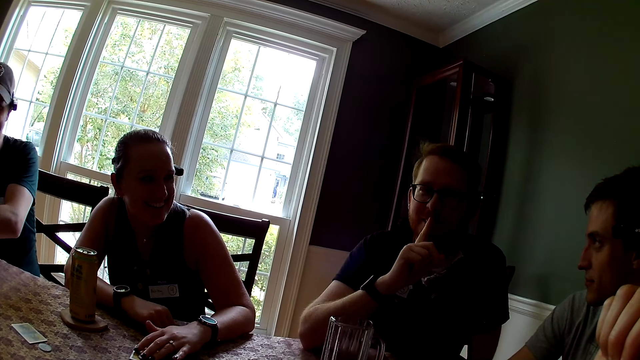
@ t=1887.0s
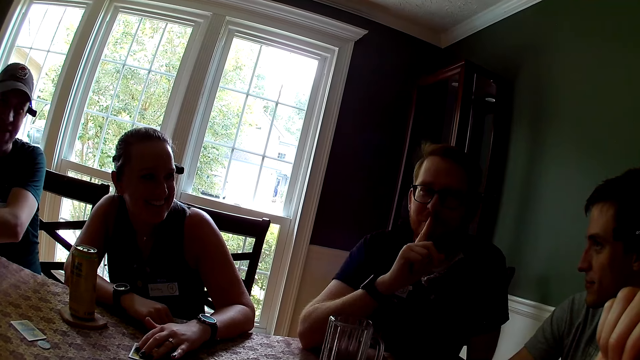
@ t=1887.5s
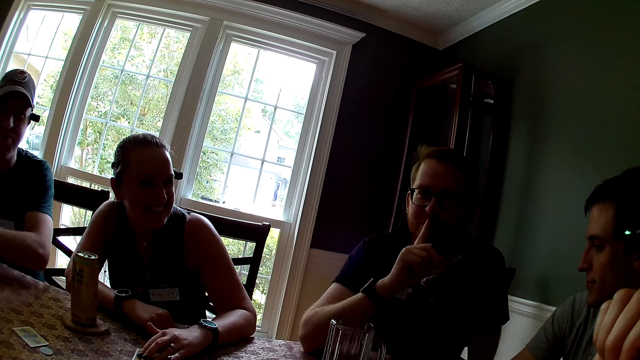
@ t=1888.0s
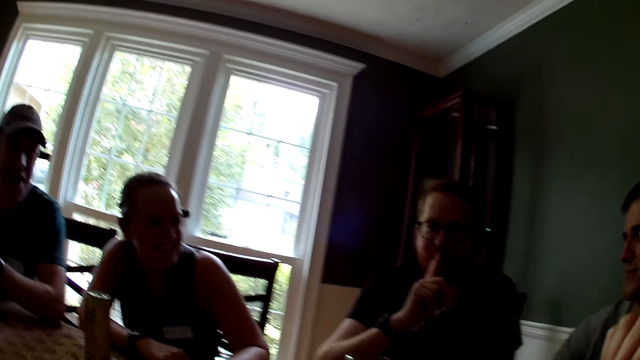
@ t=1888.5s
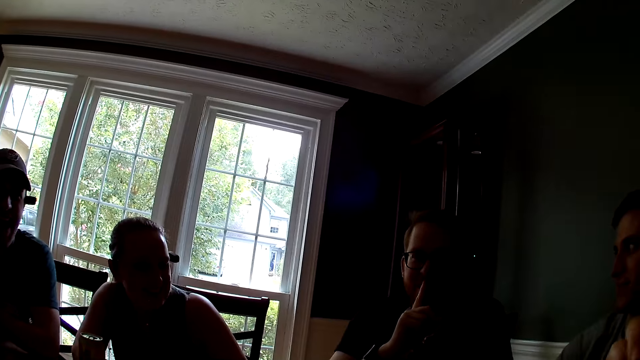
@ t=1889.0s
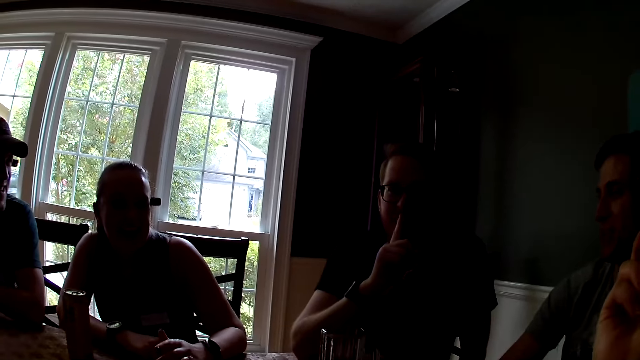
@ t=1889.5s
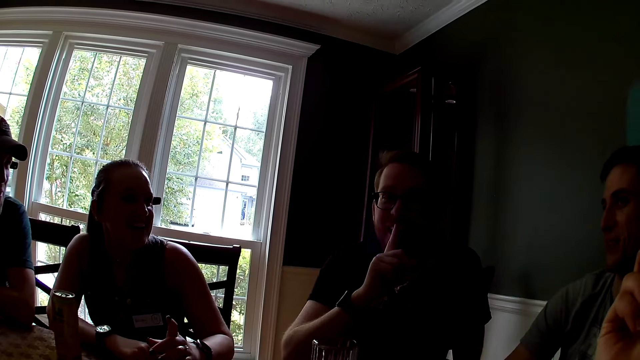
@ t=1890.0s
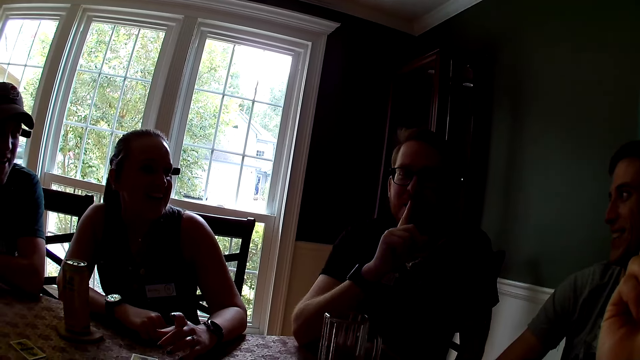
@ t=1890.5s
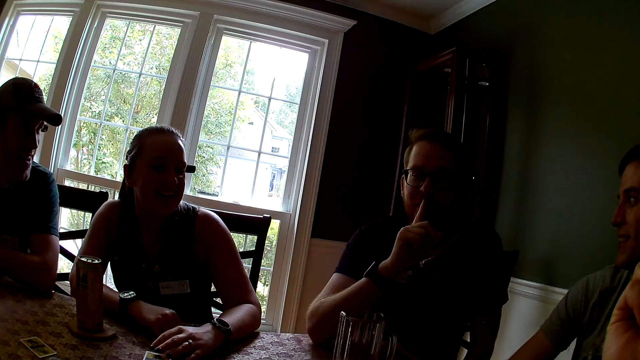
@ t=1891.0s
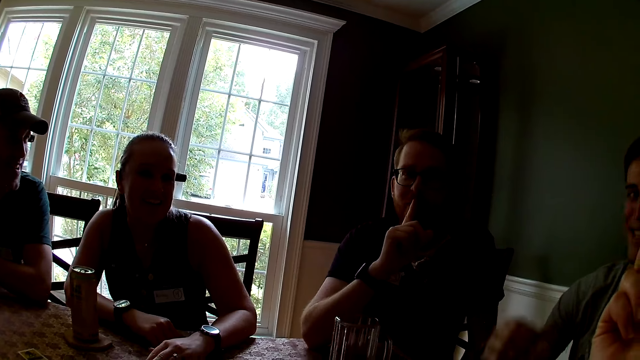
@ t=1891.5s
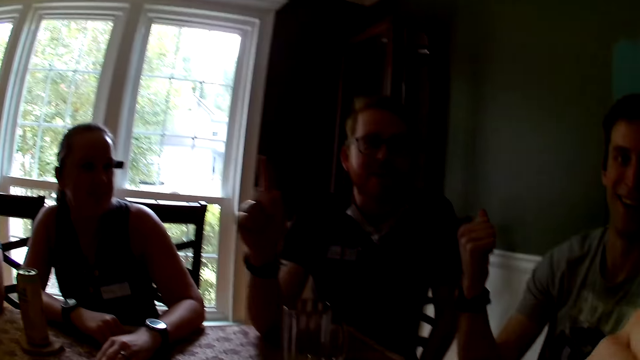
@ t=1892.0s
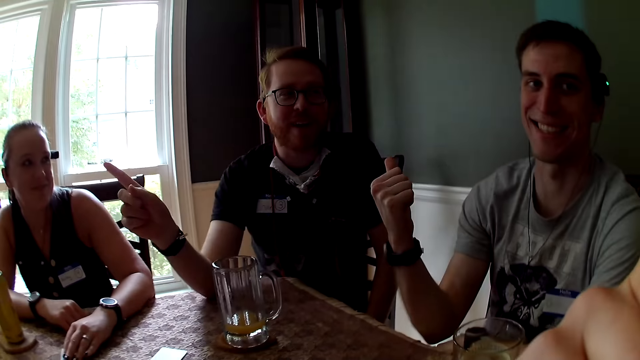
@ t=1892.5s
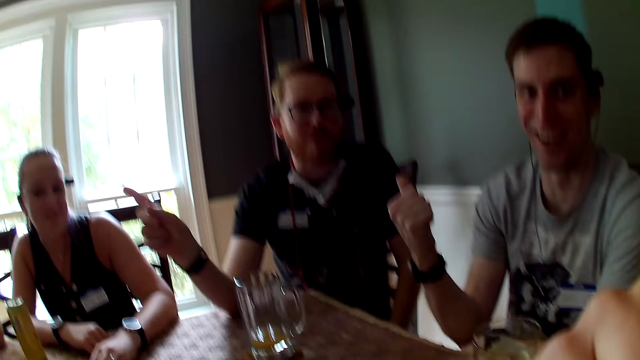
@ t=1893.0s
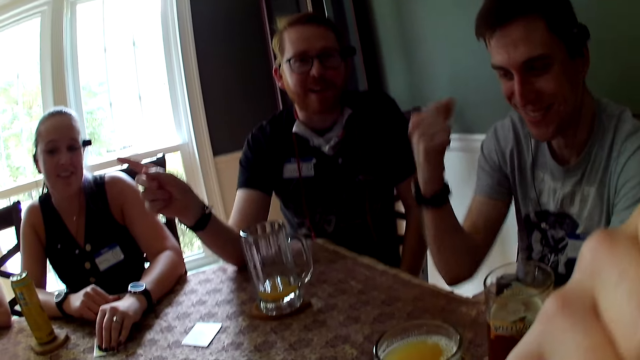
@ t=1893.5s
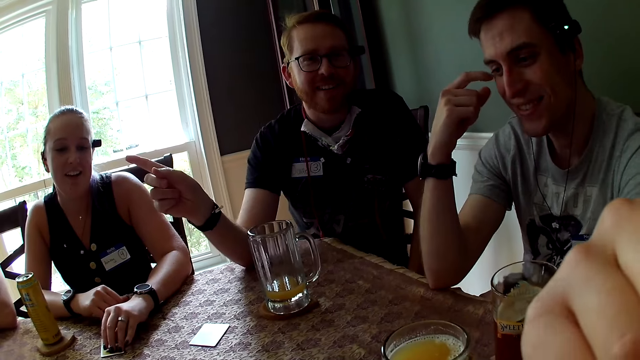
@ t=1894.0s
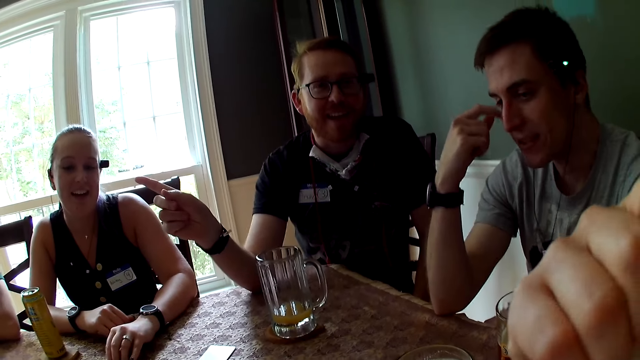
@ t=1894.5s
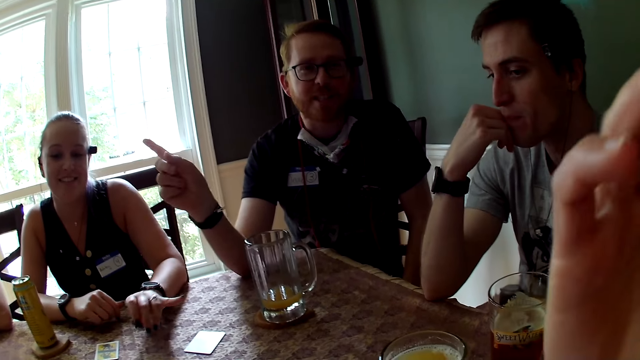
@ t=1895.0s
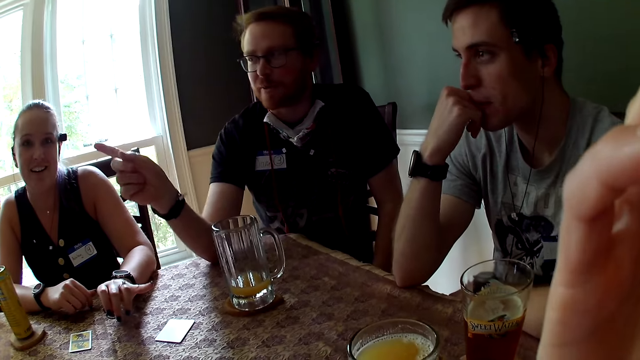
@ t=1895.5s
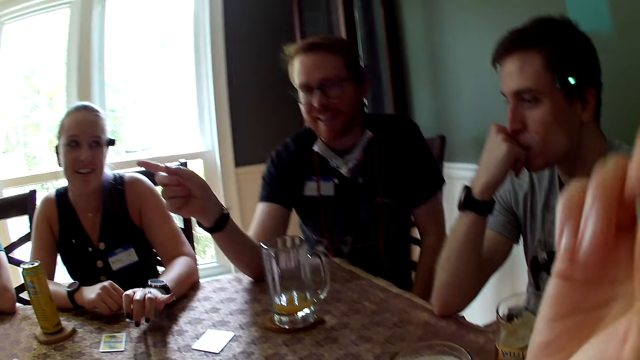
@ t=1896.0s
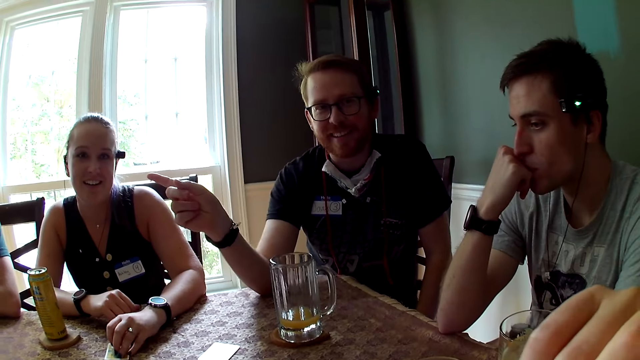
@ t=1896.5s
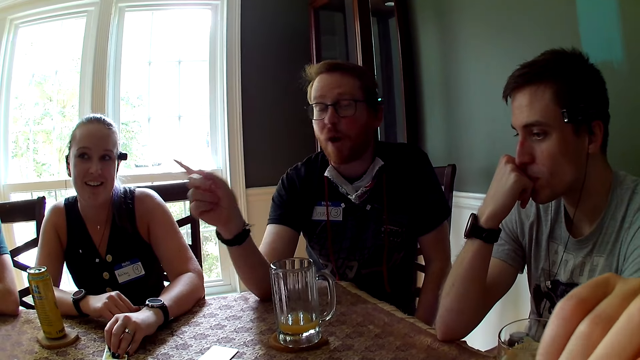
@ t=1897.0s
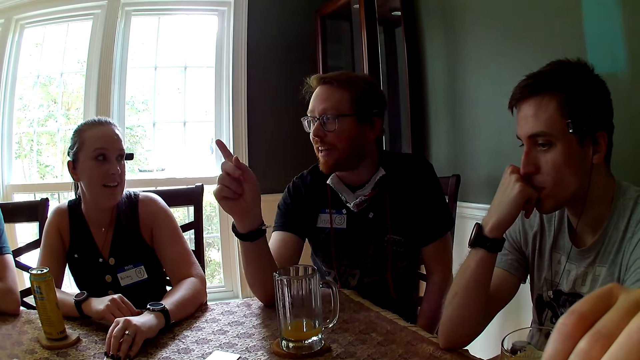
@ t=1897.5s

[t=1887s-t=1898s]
A man interacts with players. The camera wearer touches his face.

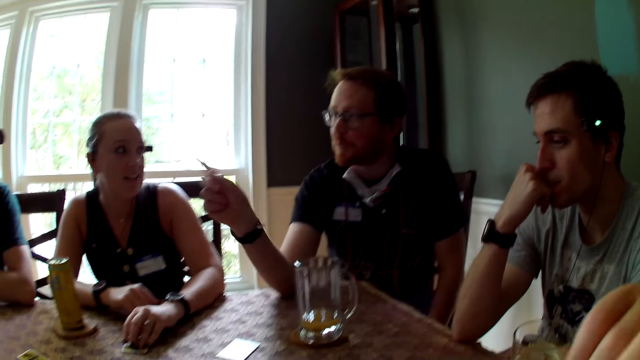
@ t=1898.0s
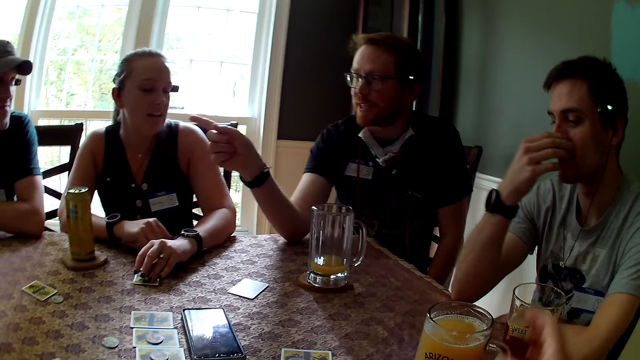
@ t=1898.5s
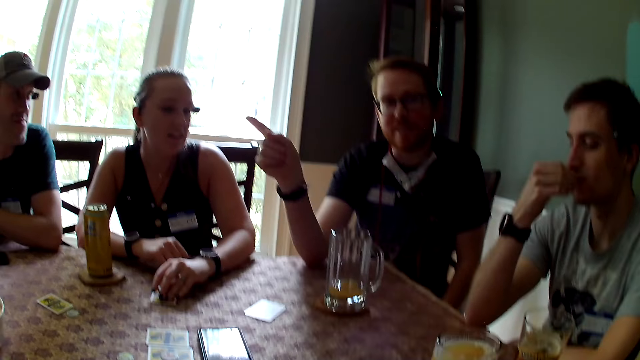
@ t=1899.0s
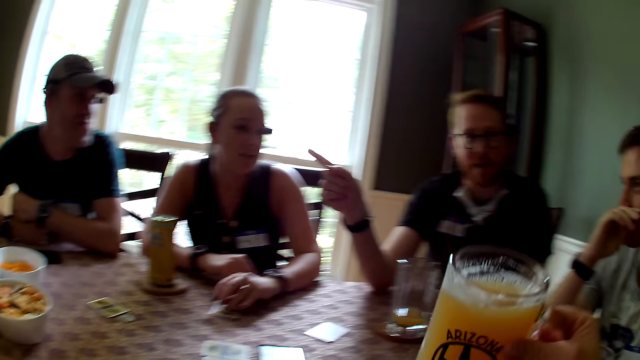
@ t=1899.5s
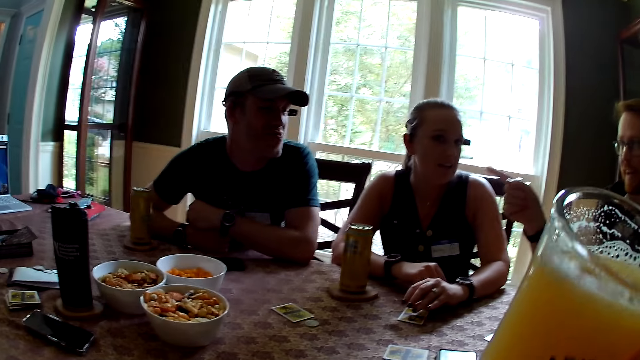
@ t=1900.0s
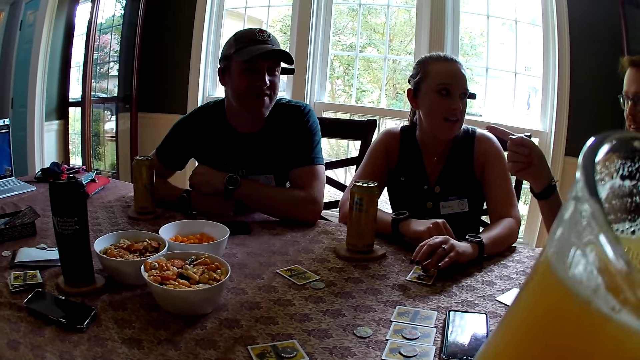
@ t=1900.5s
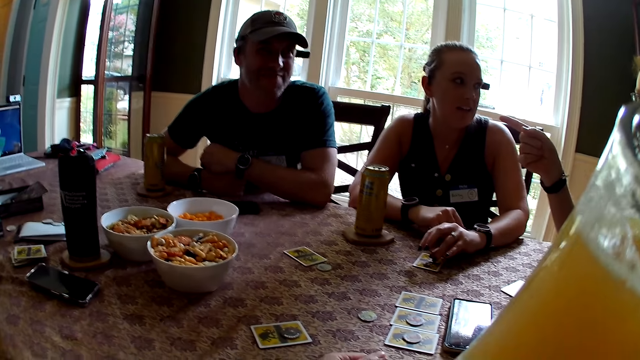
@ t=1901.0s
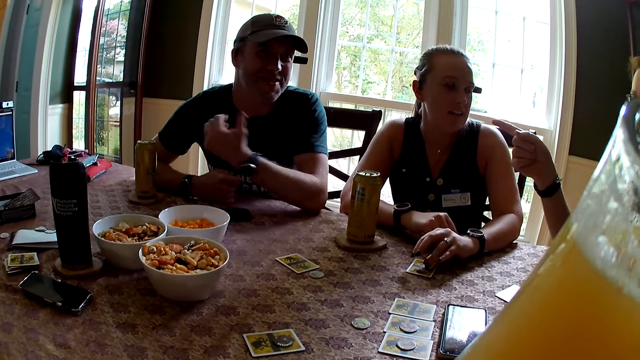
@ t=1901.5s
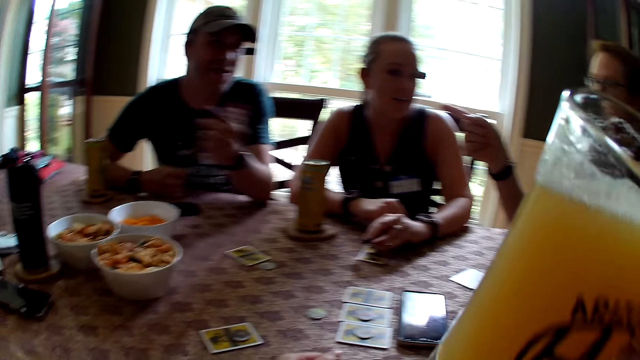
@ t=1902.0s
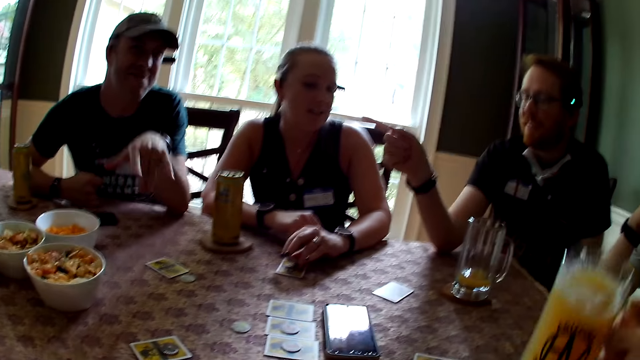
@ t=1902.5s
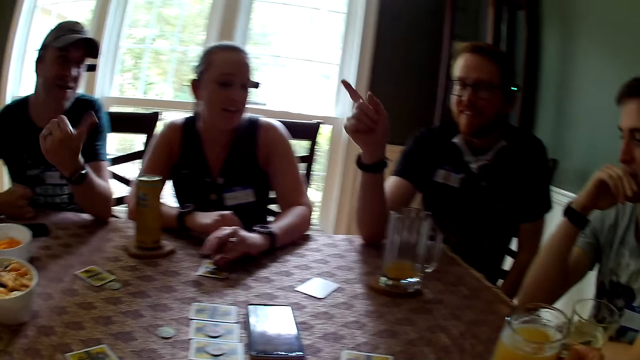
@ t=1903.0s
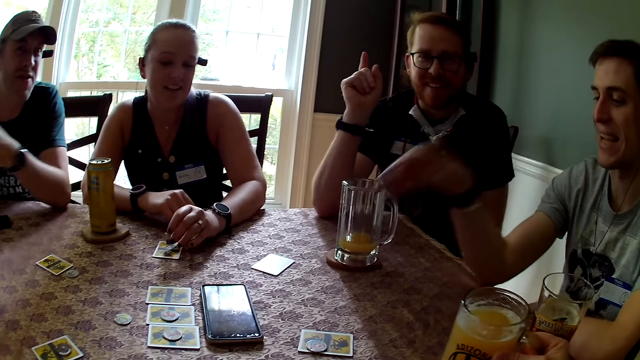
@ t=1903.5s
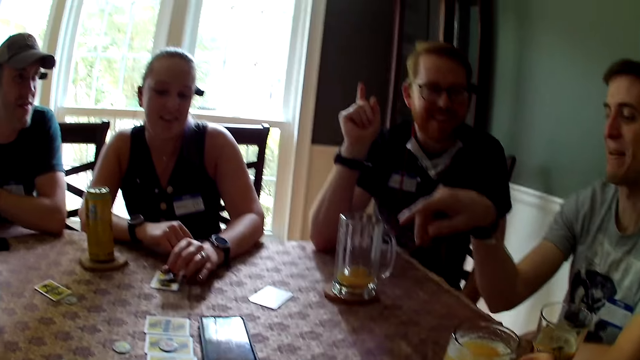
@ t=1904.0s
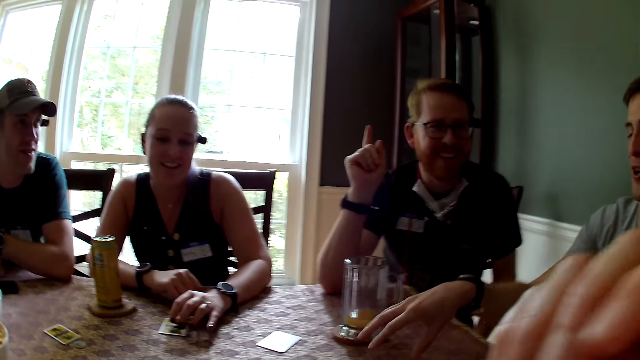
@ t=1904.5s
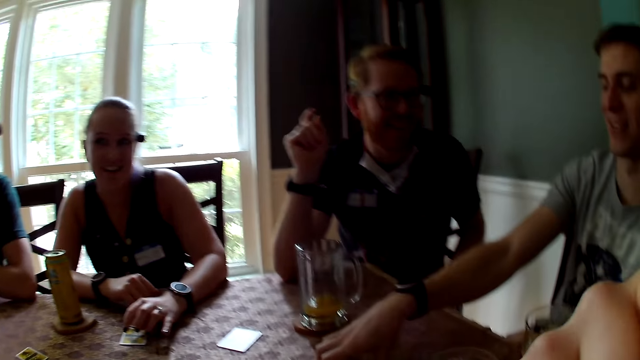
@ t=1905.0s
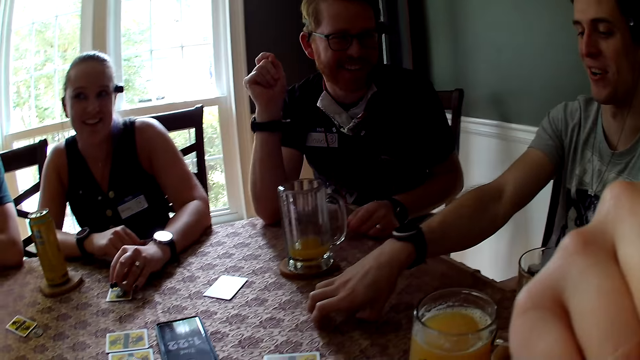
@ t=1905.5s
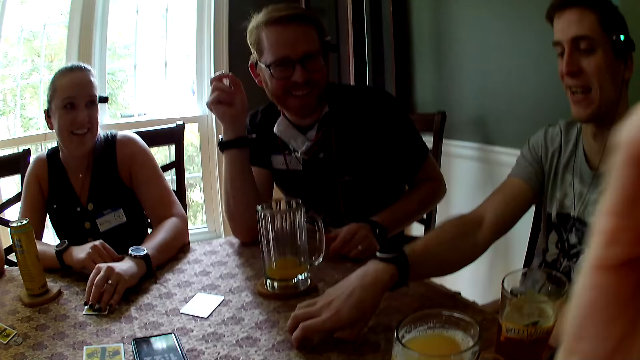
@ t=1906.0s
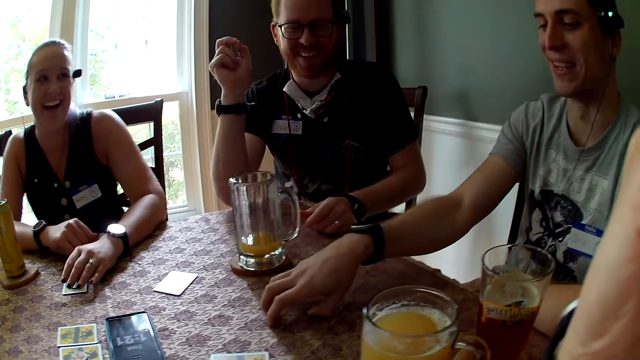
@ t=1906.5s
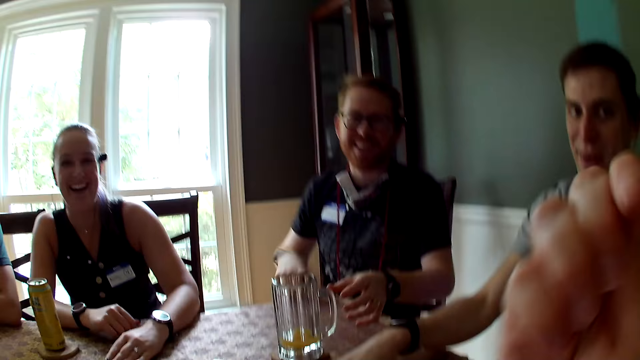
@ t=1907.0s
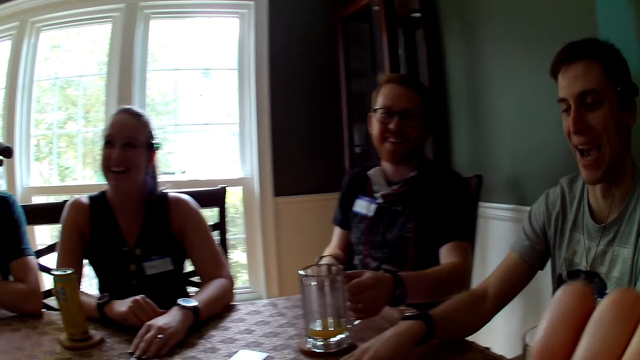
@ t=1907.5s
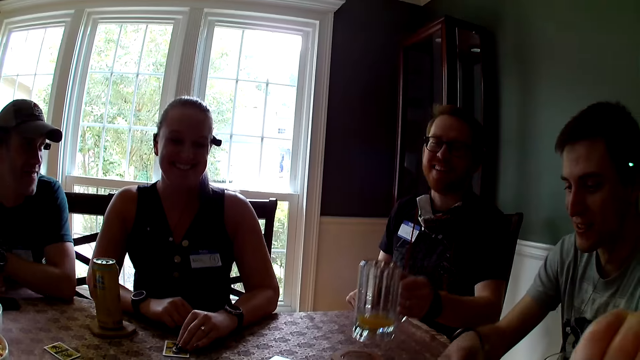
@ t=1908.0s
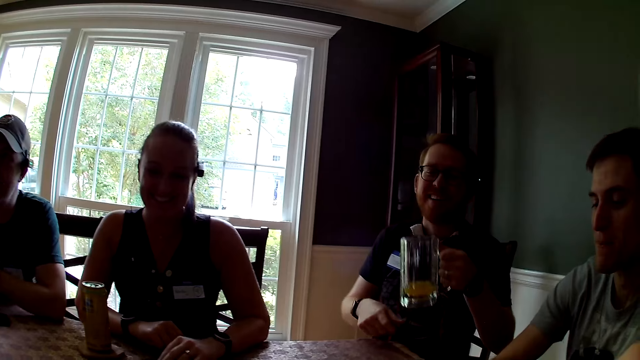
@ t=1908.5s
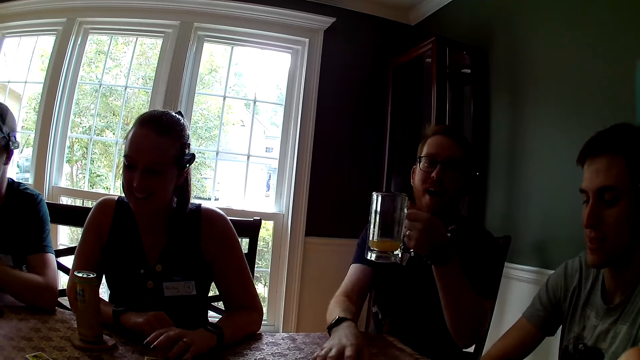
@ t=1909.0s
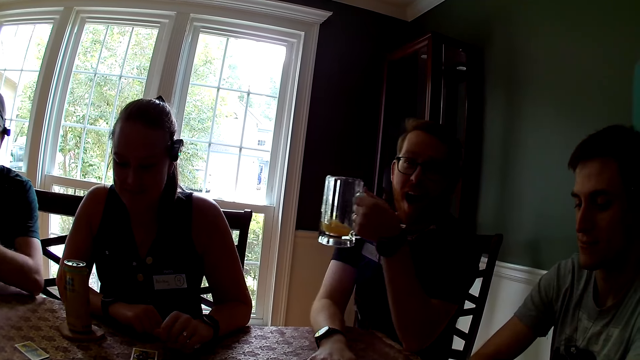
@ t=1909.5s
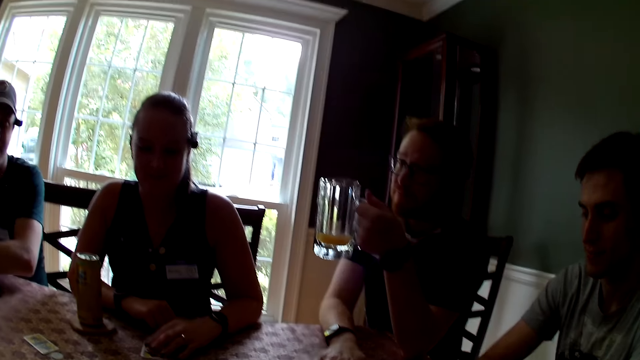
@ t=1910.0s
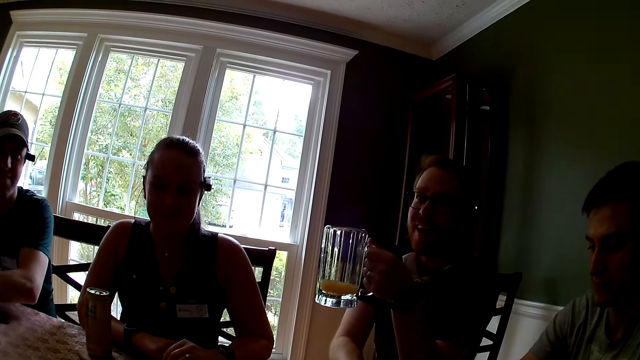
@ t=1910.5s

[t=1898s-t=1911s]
The camera wearer carries the cup of beer on the table with her right hand. She drinks beer out of the cup in her right hand. She drops the cup on the table with her right hand. A man carries a cup of beer on the table with his left hand.
